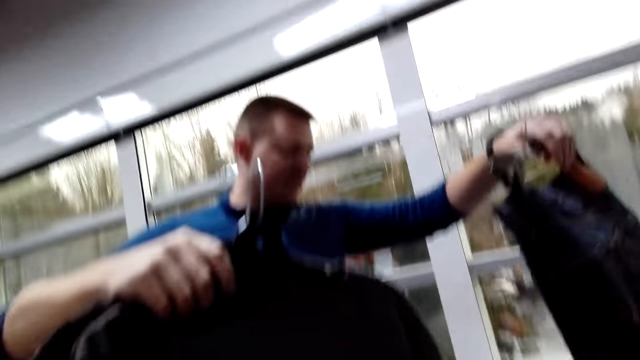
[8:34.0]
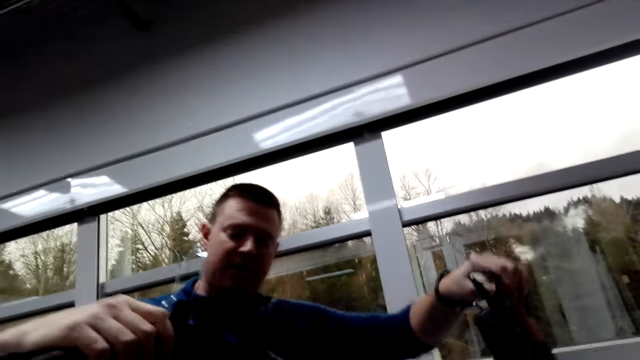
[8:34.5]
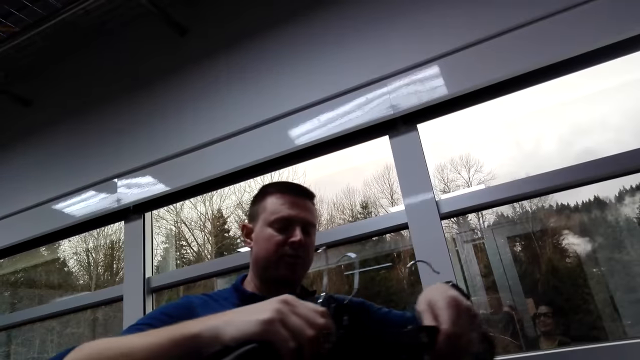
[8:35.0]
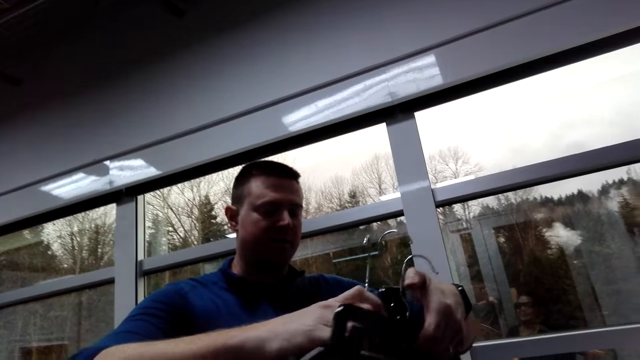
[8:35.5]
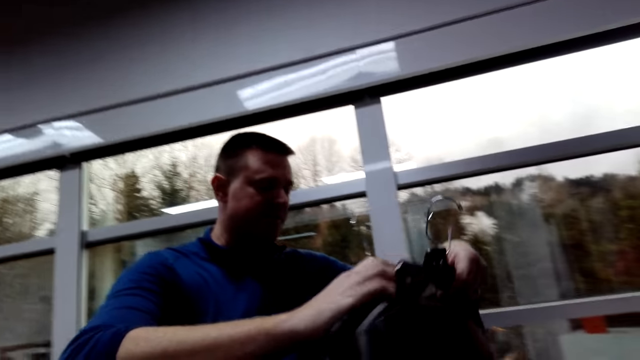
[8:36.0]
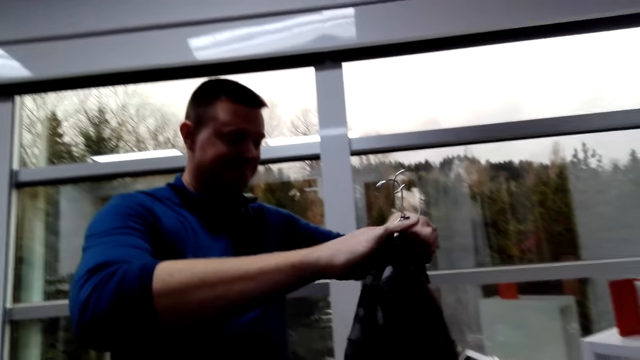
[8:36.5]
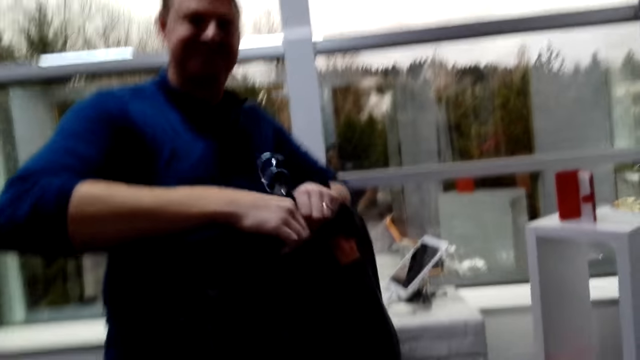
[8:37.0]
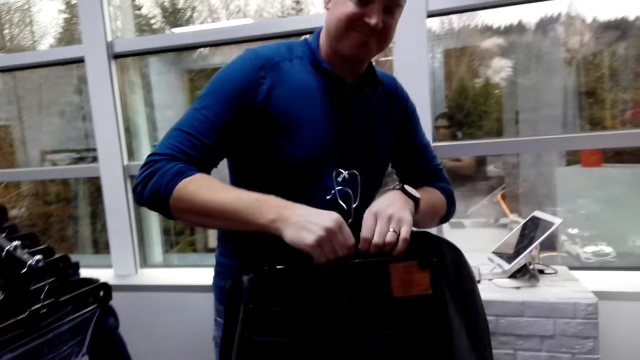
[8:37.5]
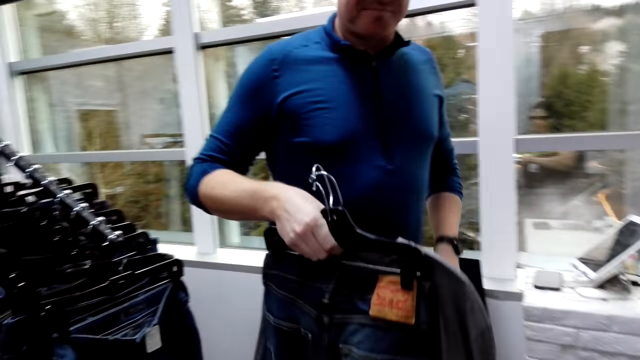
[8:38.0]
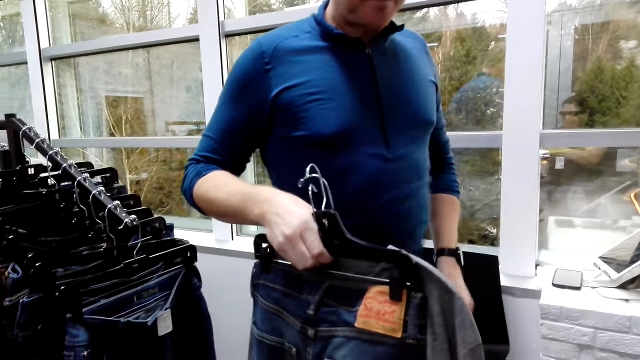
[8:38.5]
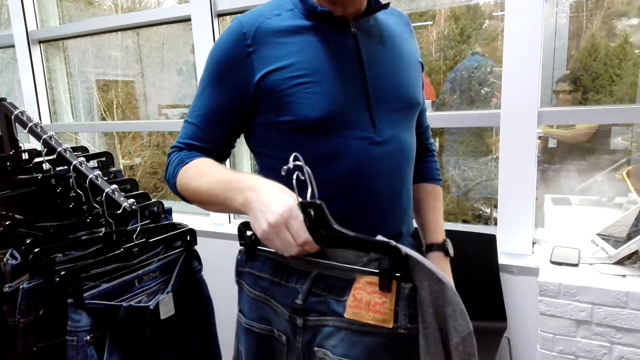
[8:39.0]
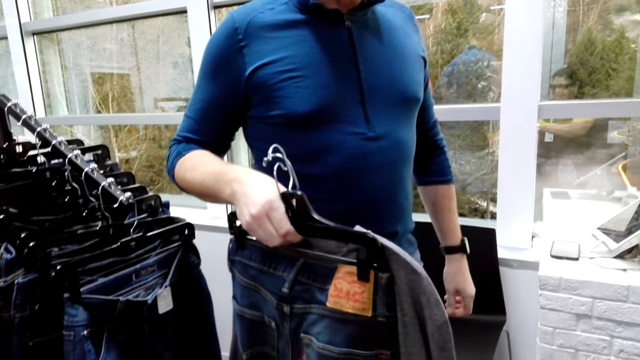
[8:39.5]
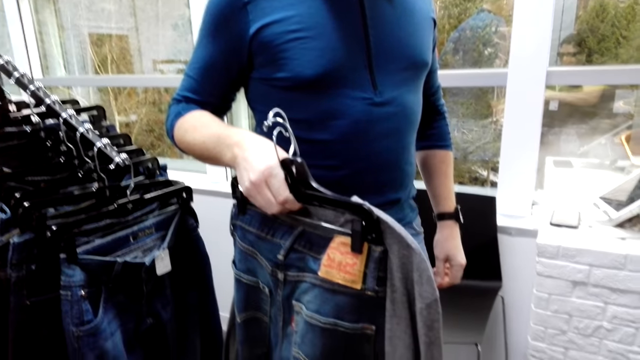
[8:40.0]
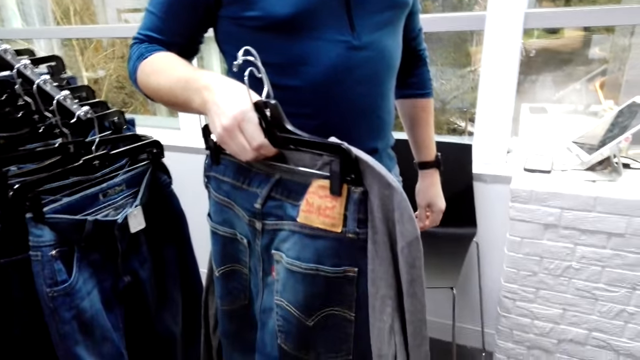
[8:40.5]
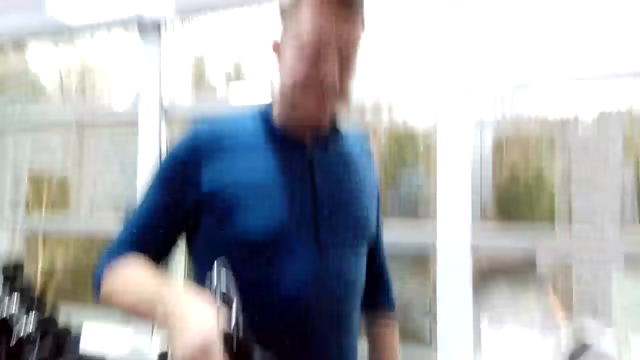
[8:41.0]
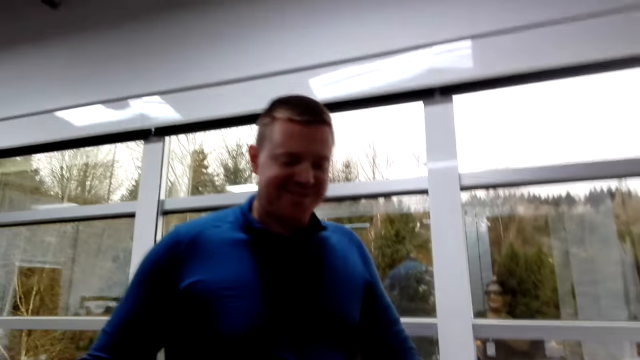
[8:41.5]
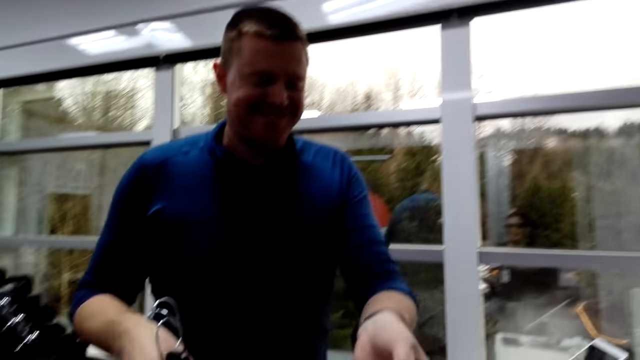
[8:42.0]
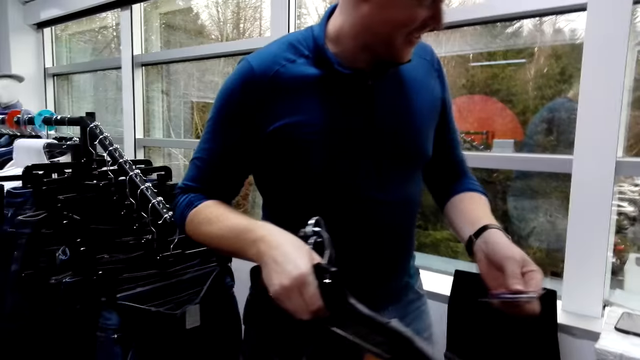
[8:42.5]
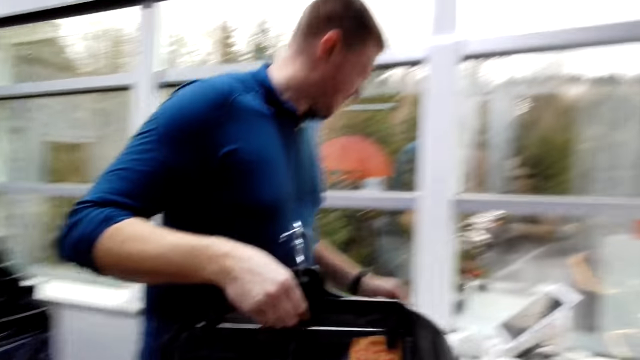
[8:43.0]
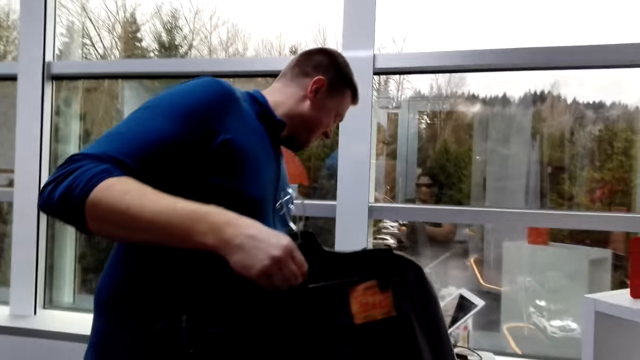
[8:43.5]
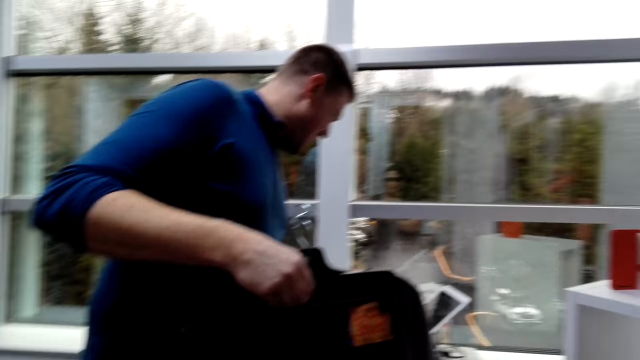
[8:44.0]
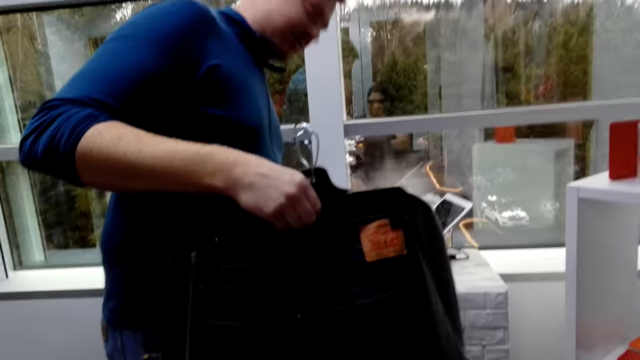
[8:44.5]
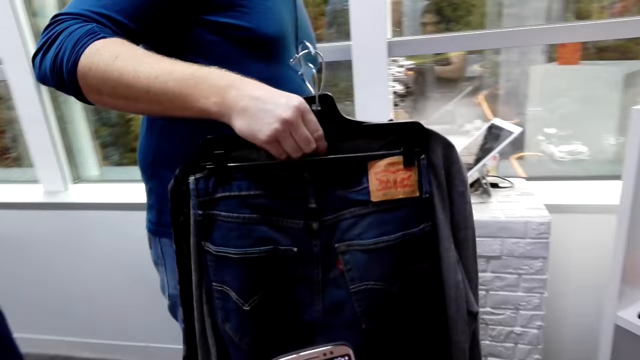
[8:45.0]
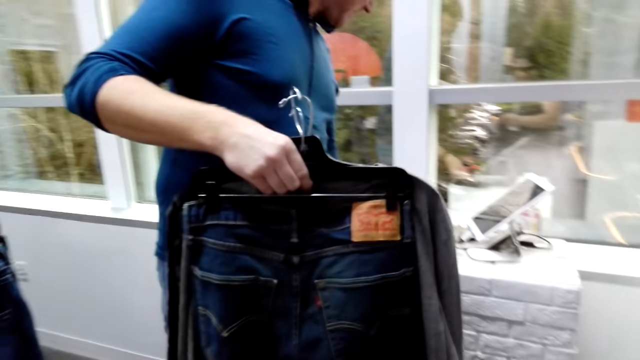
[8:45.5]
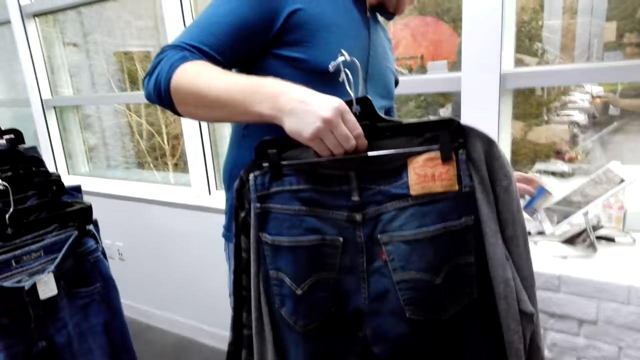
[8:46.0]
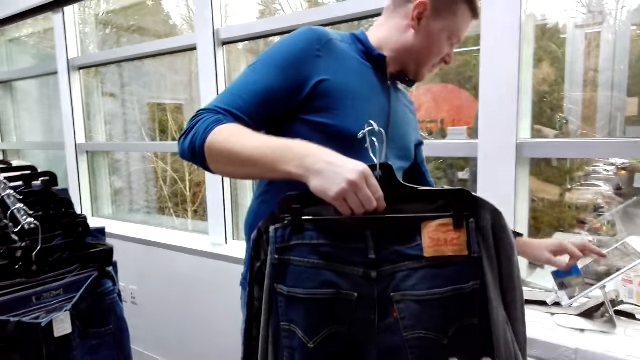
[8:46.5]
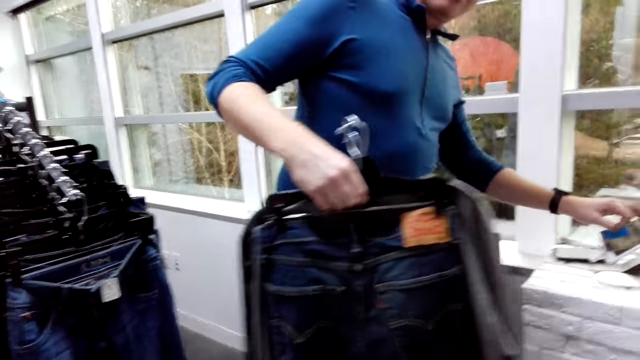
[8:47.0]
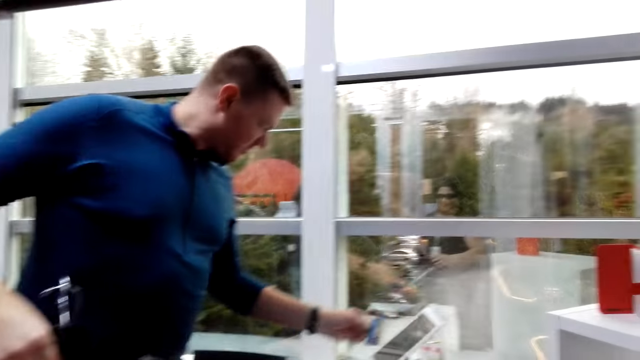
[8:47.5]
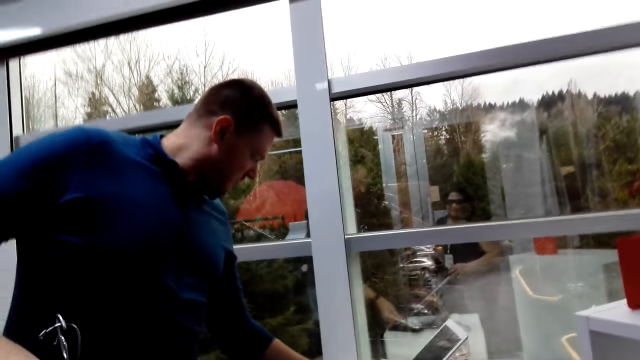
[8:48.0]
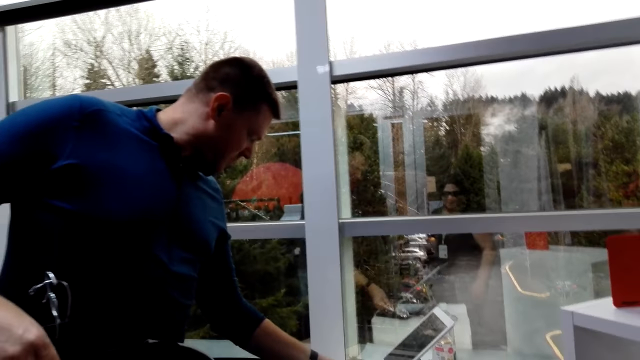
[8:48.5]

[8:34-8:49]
A man picks the card from the camera wearer. The man runs the card and touches the screen of the card machine.

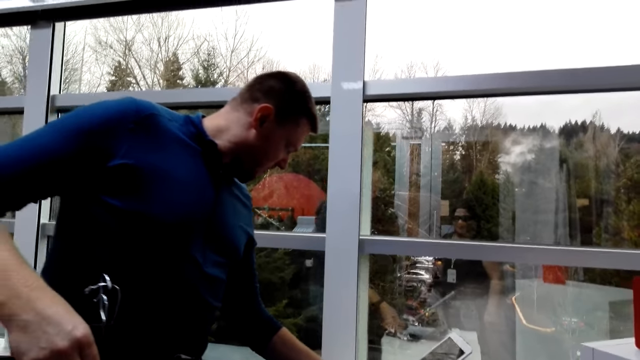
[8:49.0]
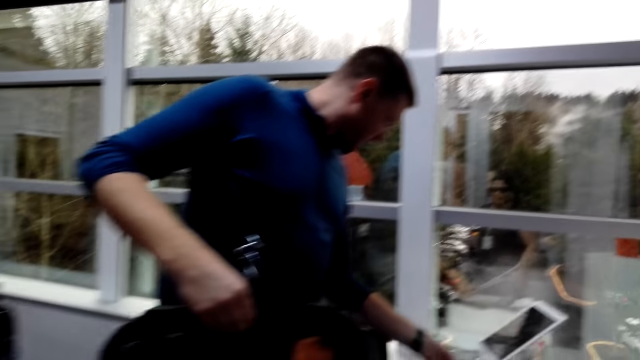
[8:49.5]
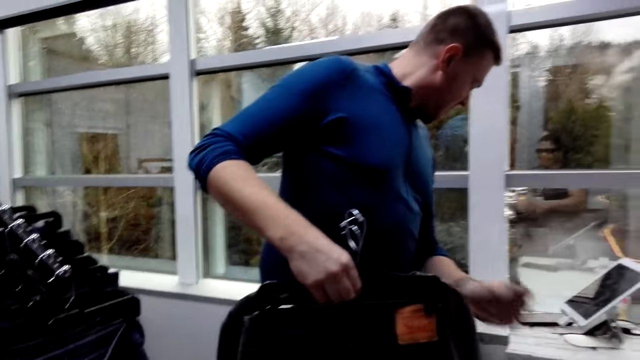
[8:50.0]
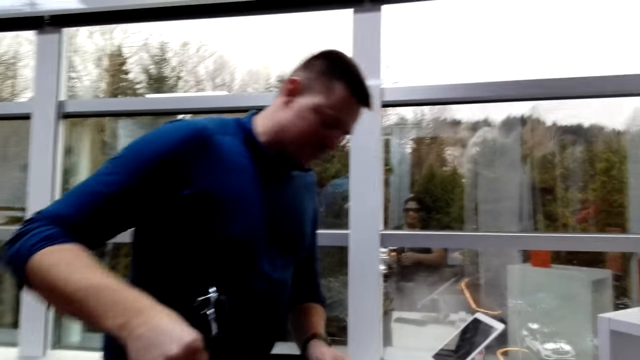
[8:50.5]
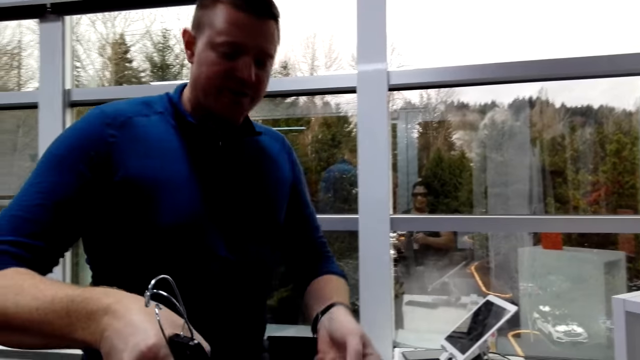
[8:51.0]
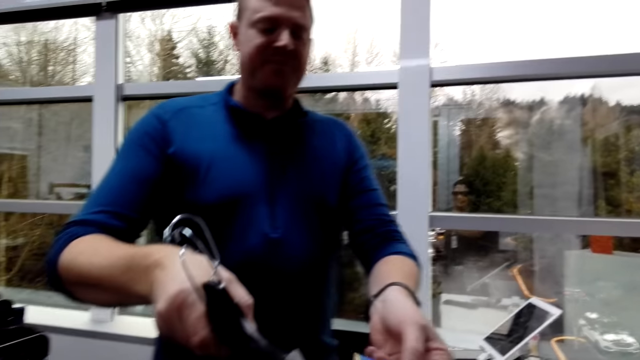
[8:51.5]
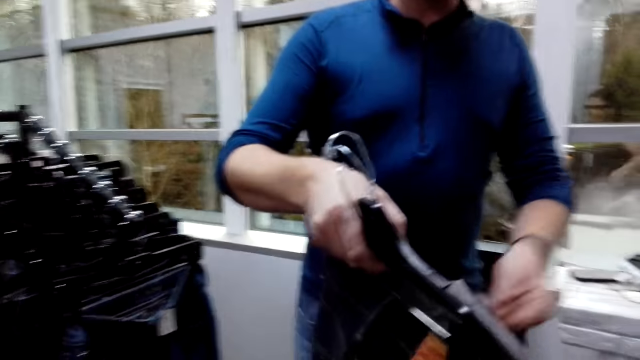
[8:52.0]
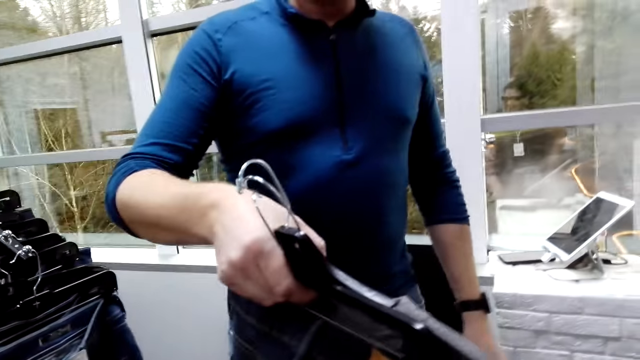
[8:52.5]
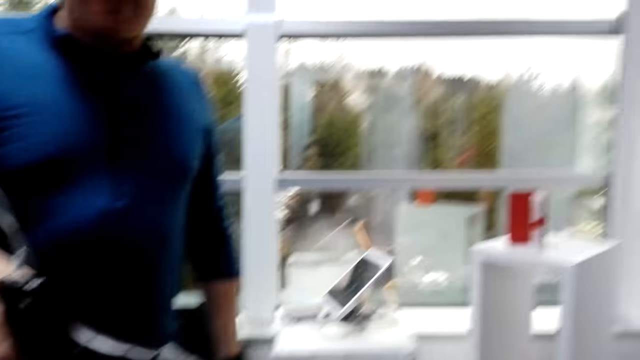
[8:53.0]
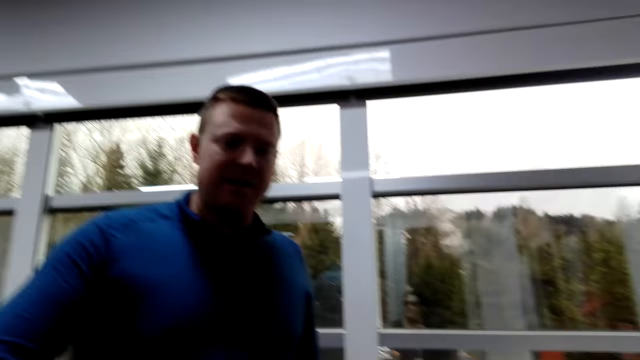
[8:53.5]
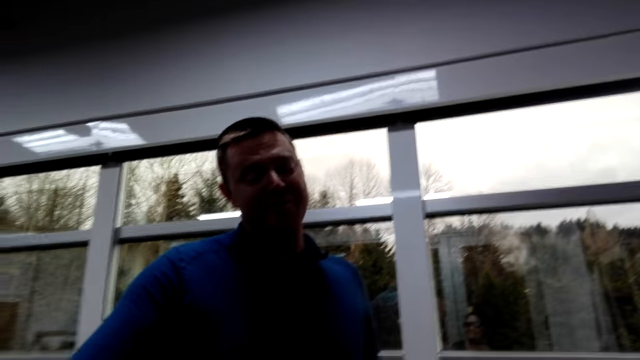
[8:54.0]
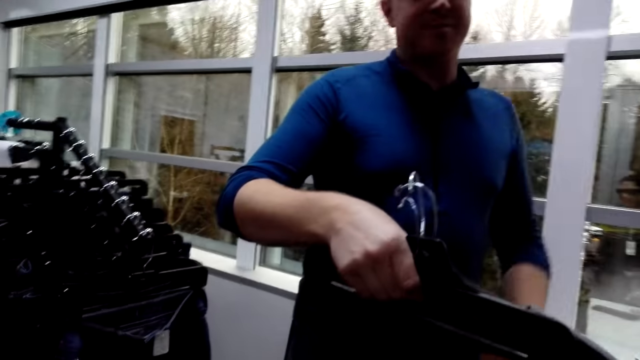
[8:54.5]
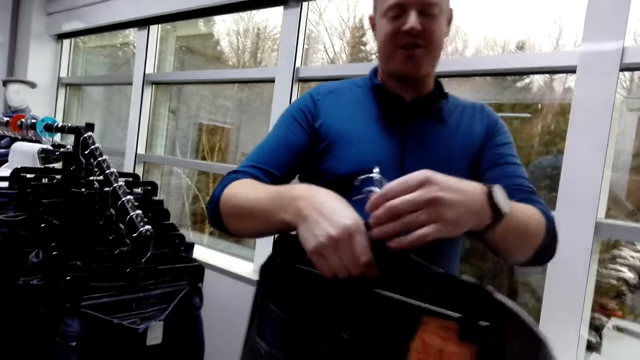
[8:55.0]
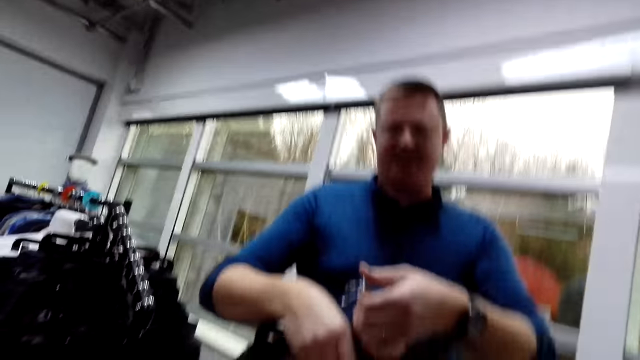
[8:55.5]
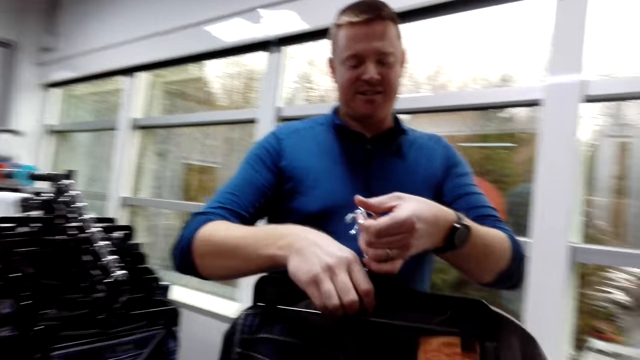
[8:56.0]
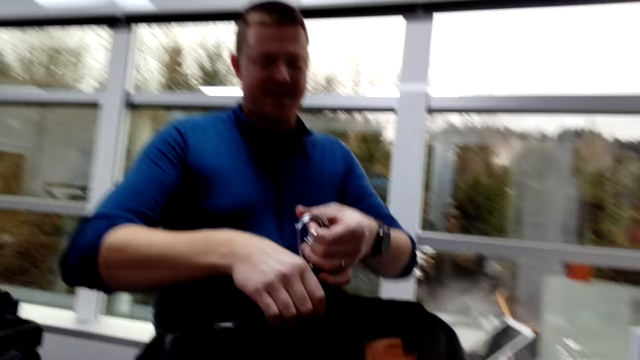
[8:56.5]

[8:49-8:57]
A man hands the camera wearer the clothes. The man hands the camera wearer the card.
